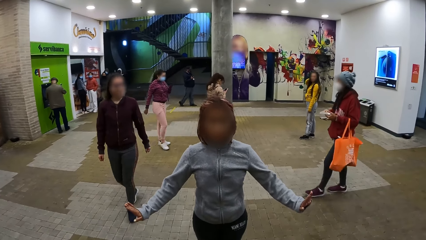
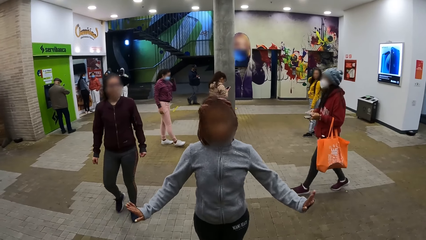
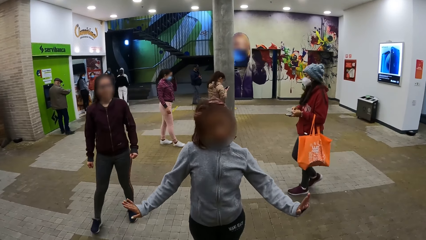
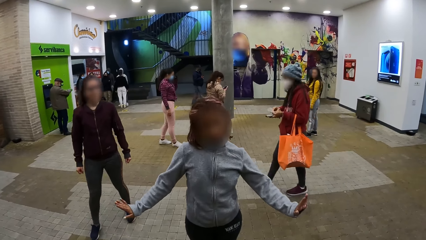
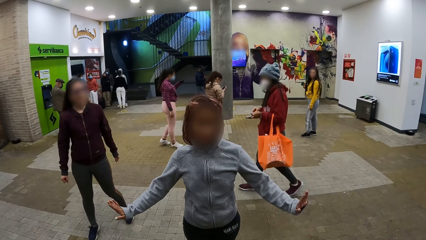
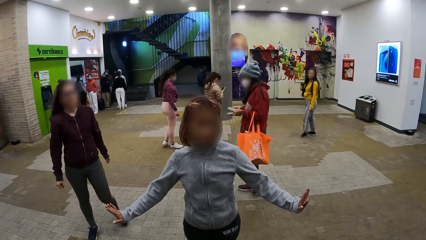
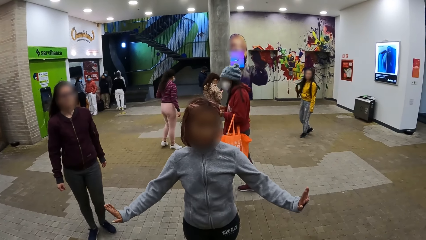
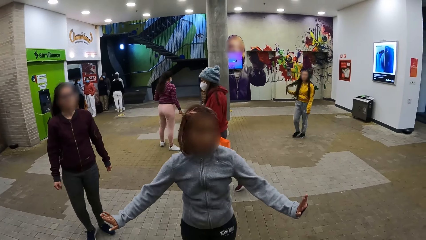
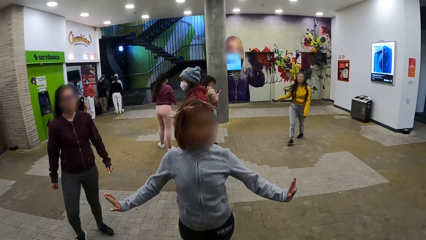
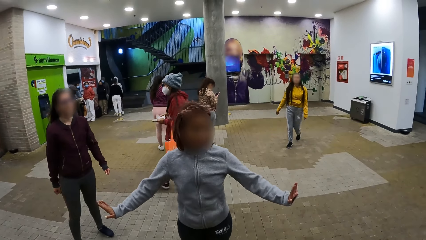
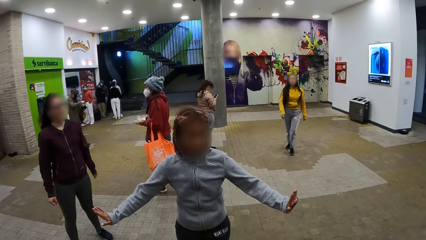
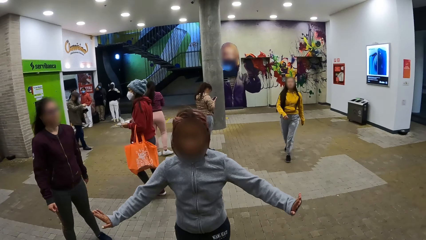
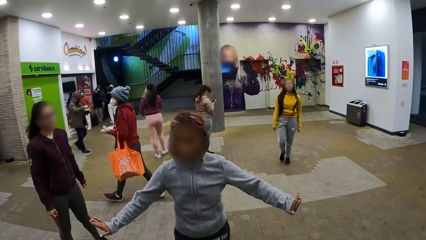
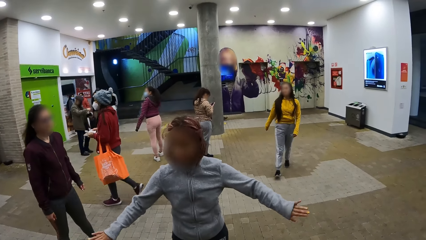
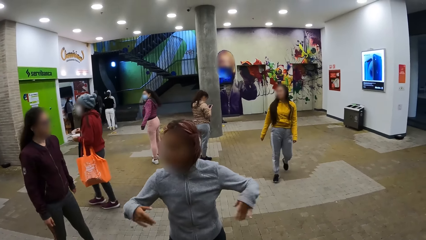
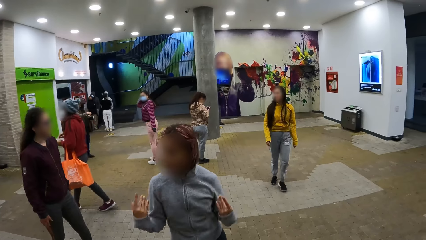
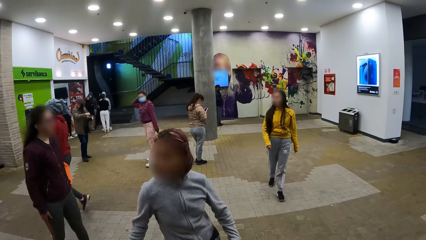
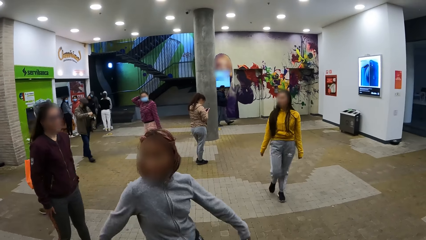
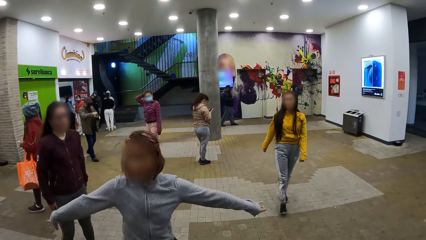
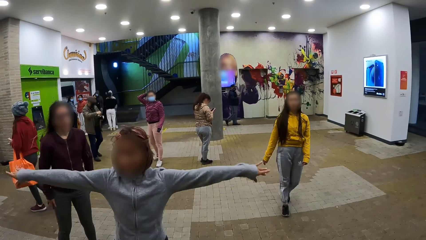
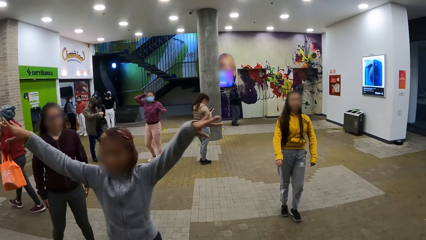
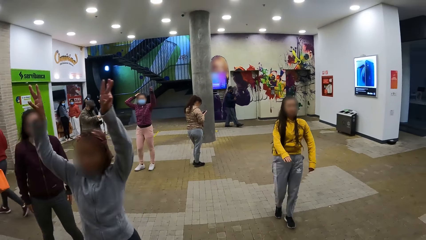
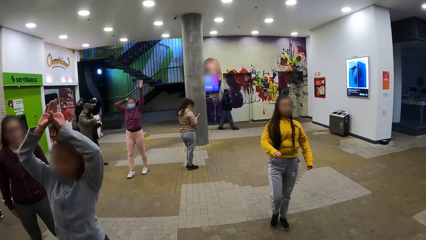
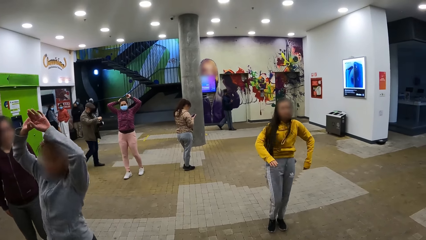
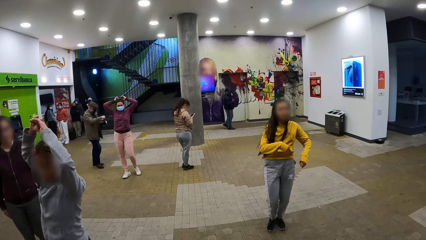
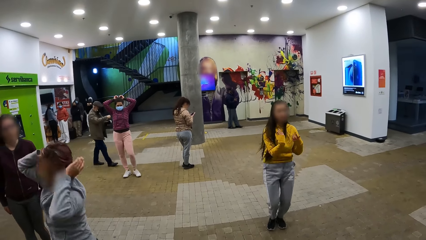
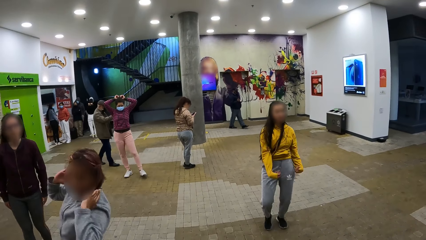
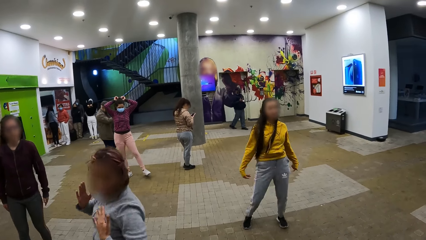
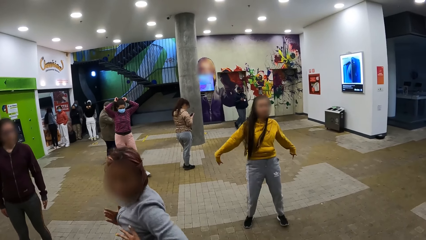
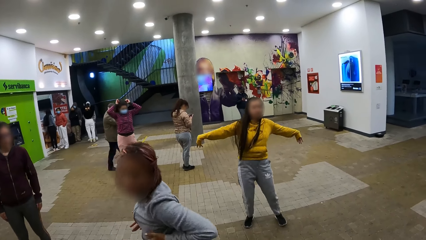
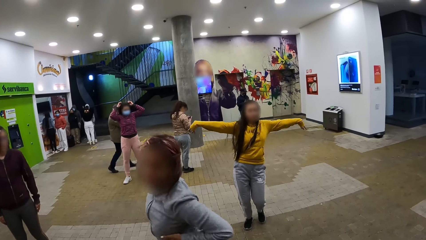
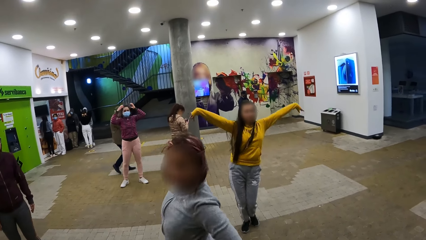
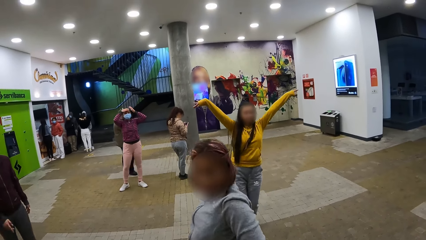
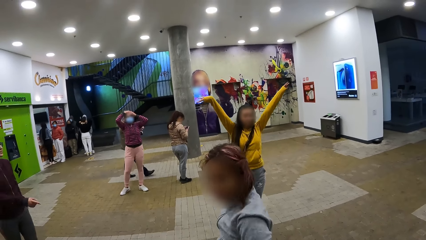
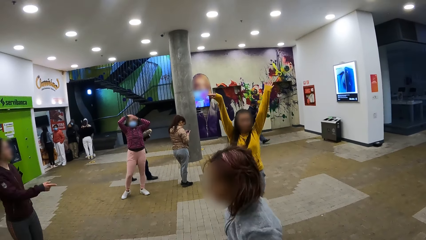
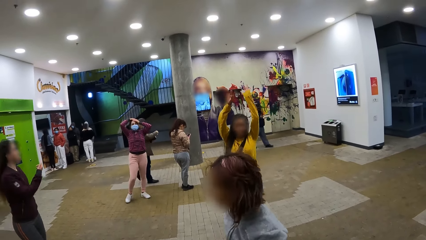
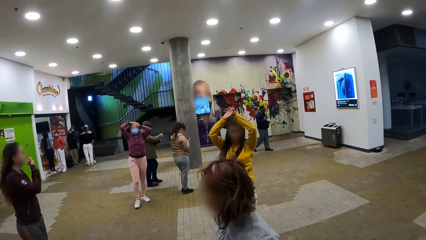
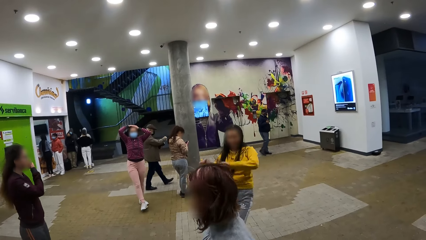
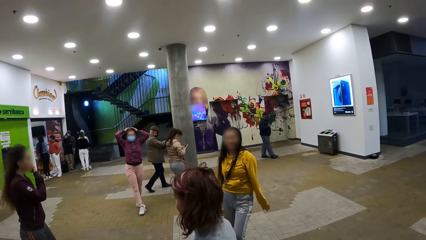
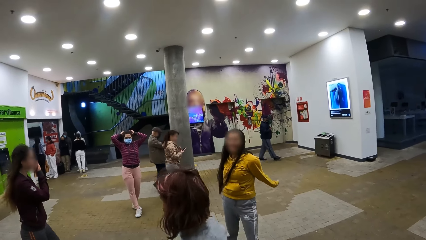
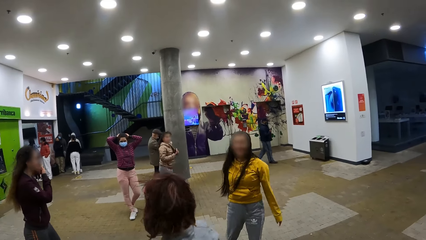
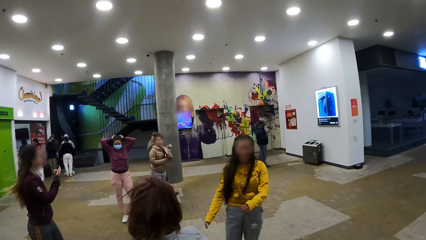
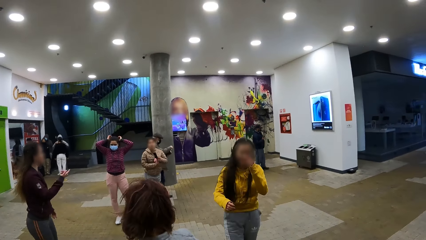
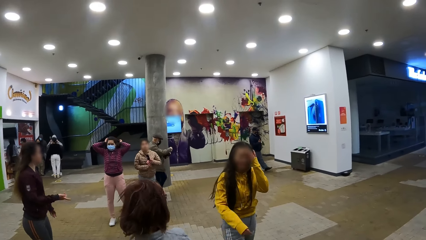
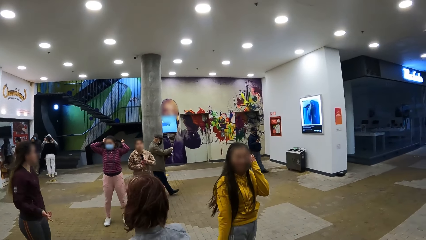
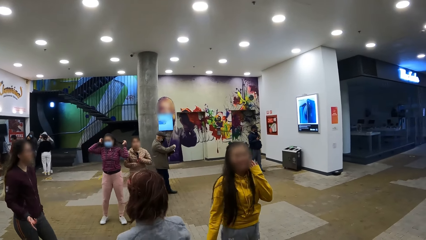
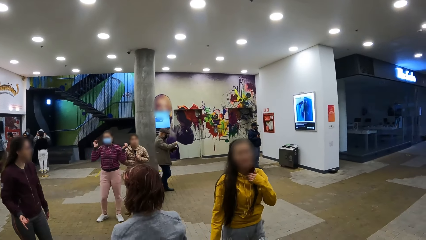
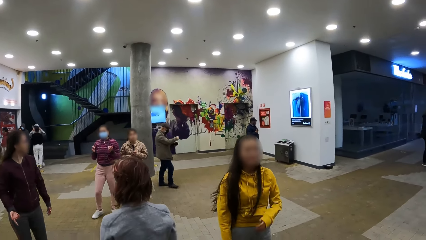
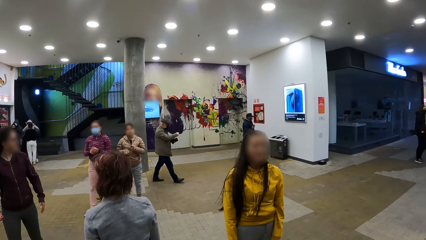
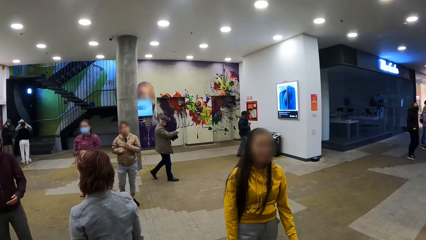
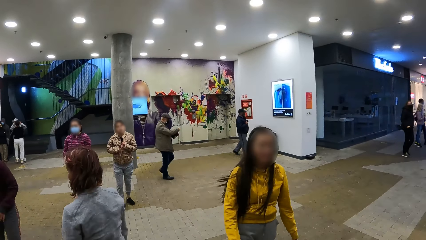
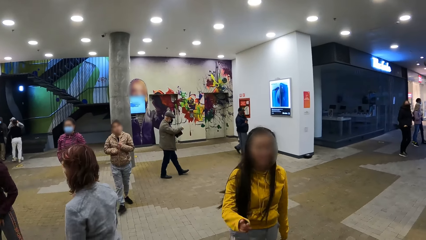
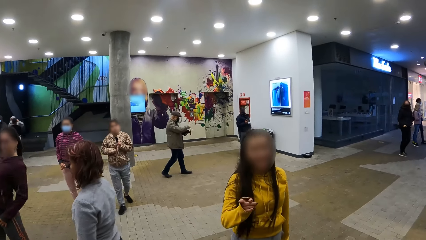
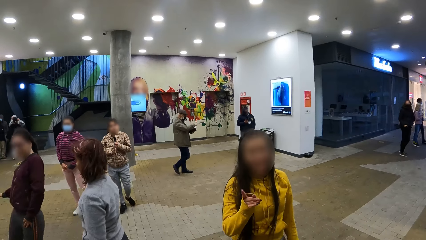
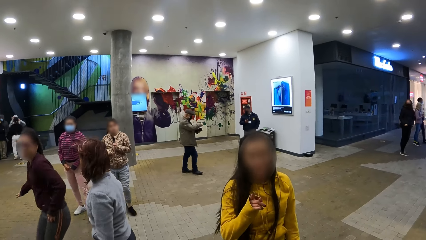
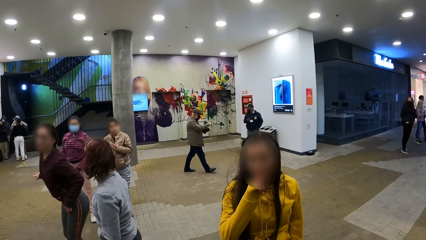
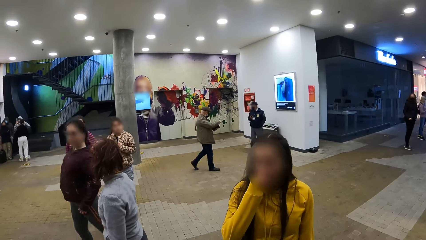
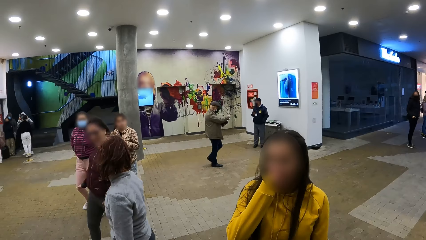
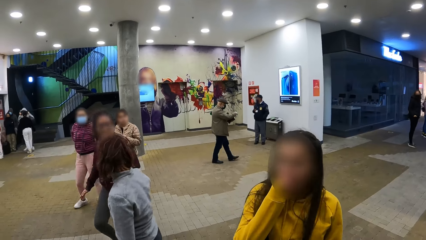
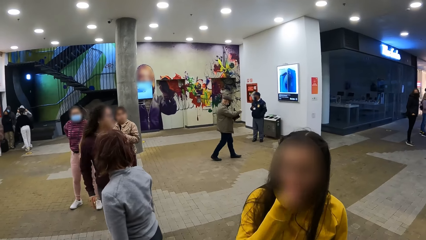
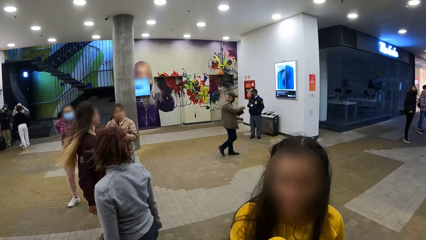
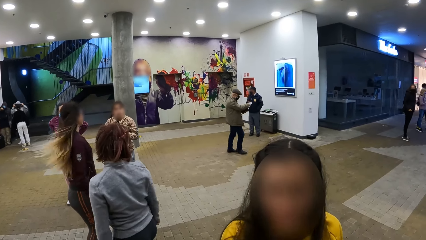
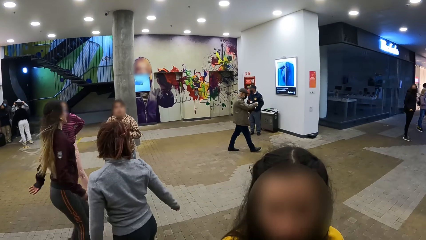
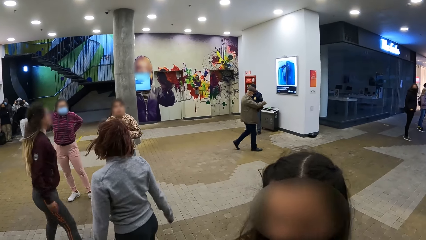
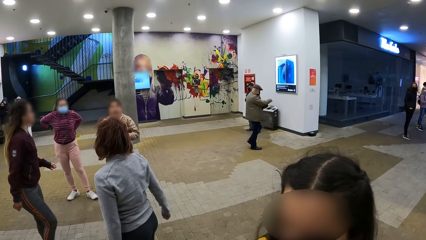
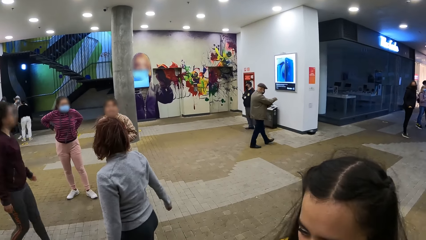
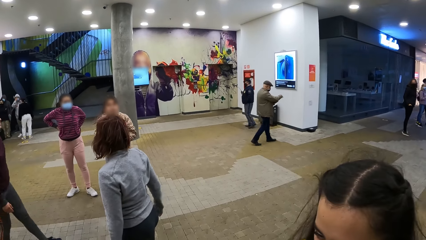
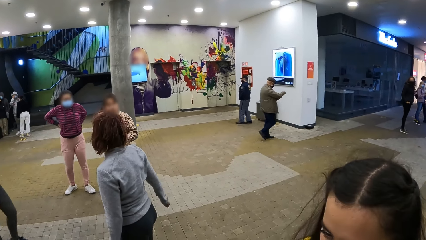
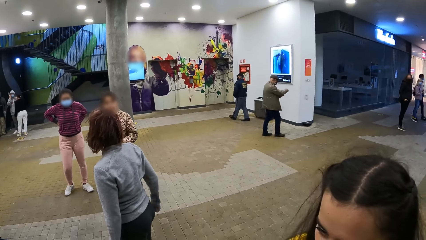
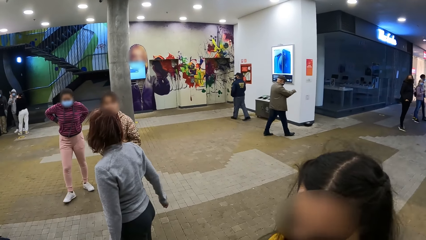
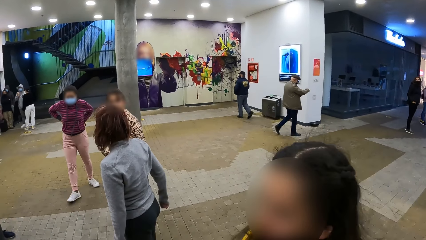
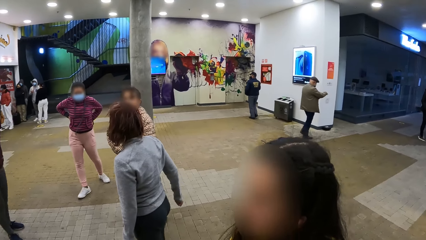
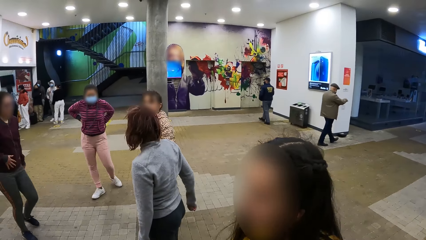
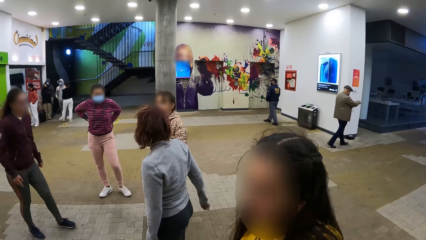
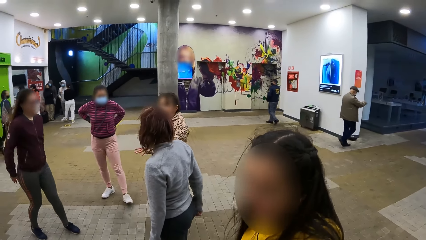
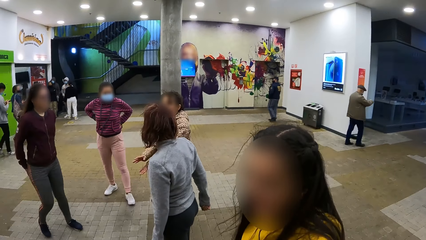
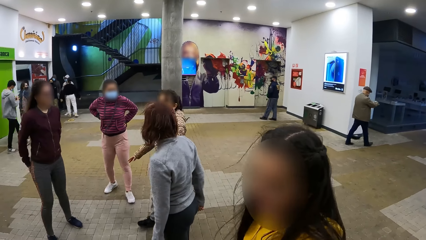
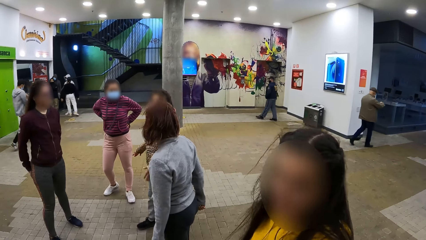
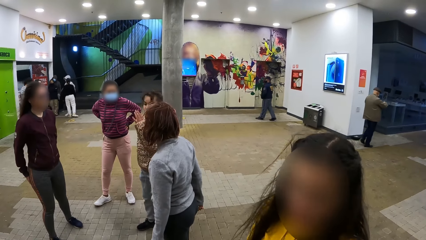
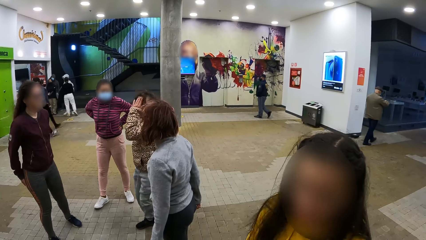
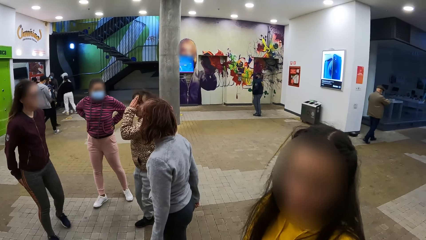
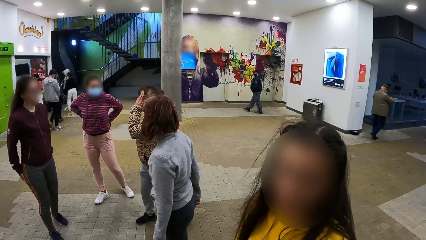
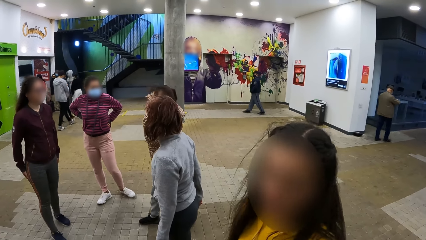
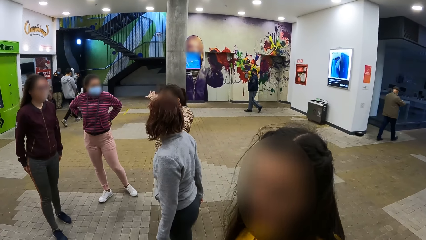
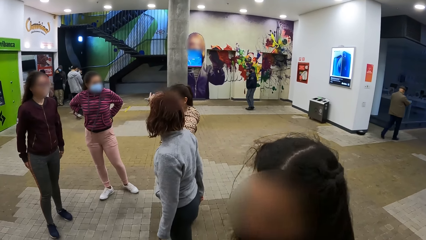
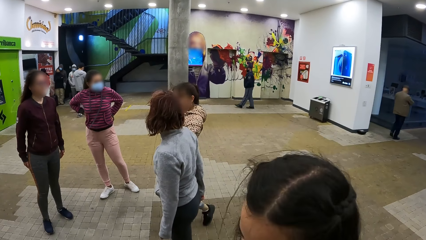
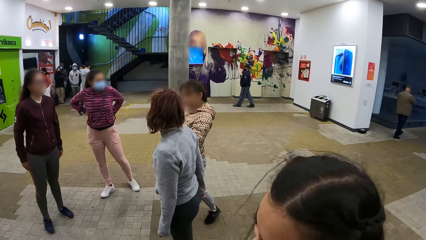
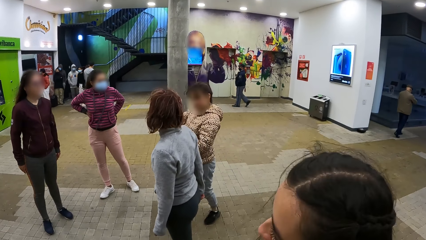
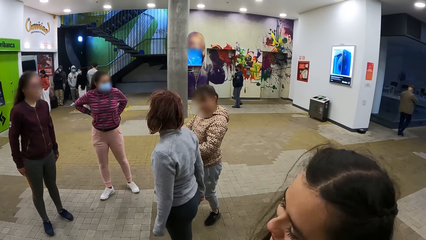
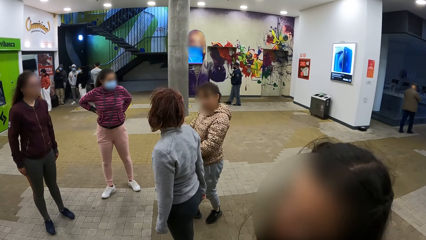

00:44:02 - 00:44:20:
A girl walks towards the dancers. The girl dances with the group. The girl fixes her hair. The girl walks towards the camera wearer. The girl interacts with the camera wearer.
